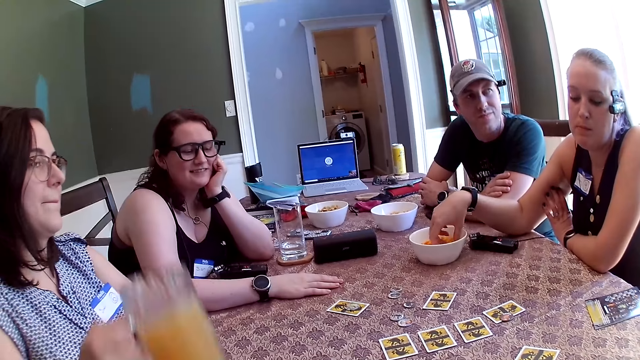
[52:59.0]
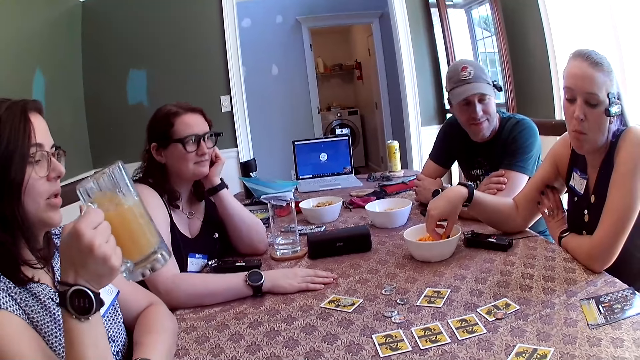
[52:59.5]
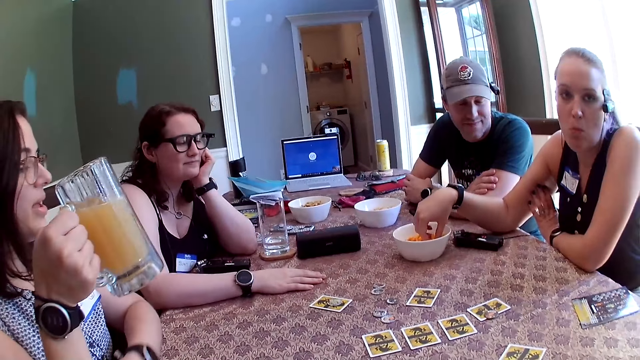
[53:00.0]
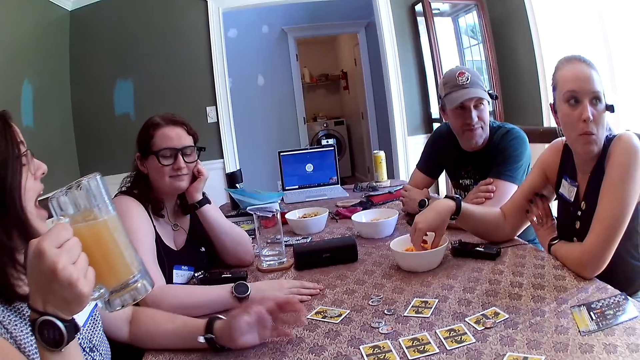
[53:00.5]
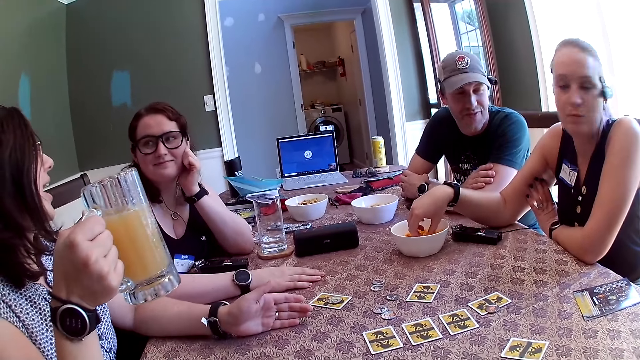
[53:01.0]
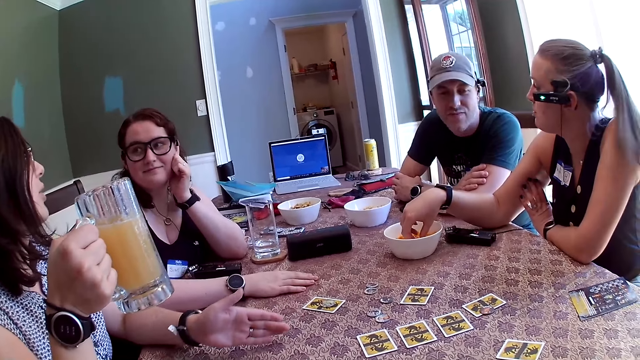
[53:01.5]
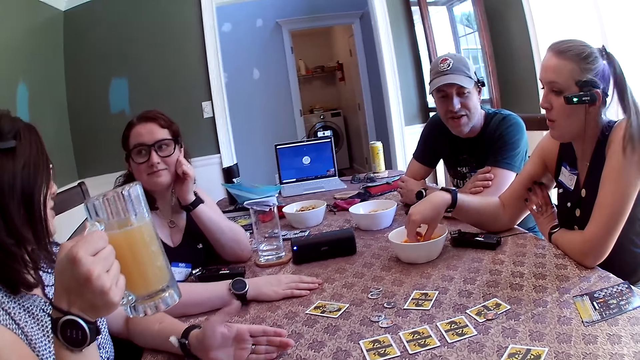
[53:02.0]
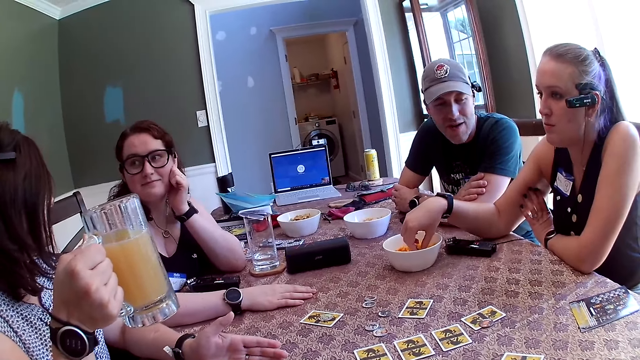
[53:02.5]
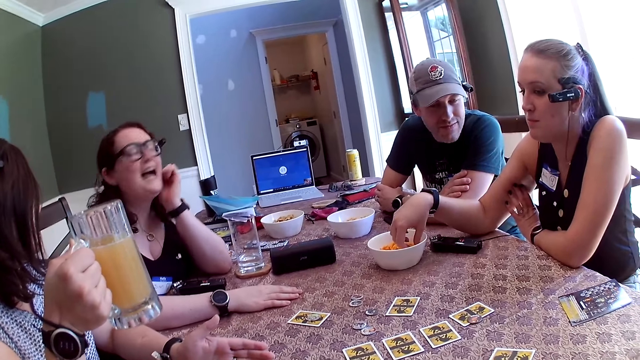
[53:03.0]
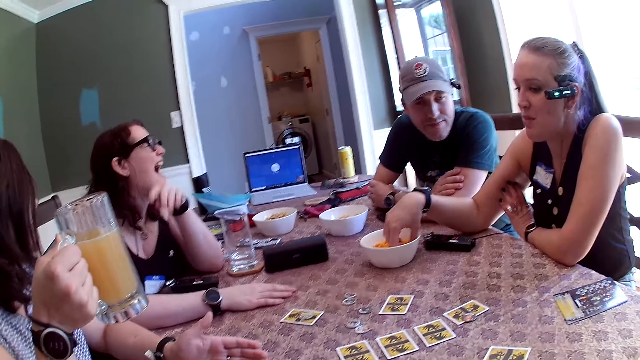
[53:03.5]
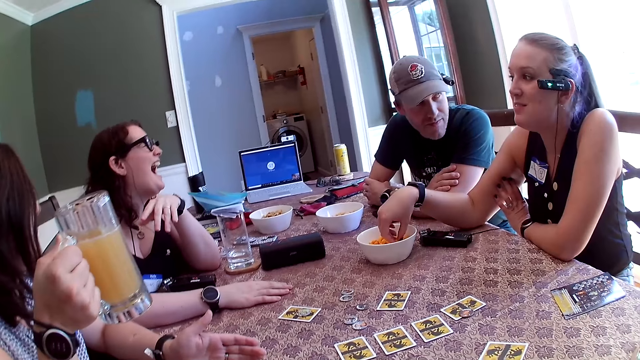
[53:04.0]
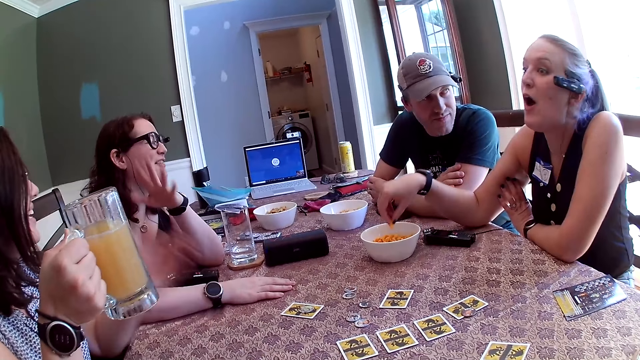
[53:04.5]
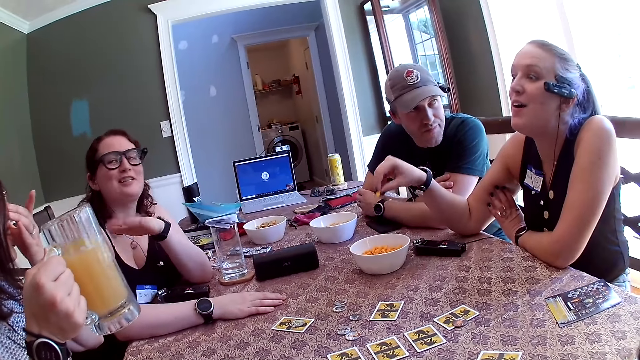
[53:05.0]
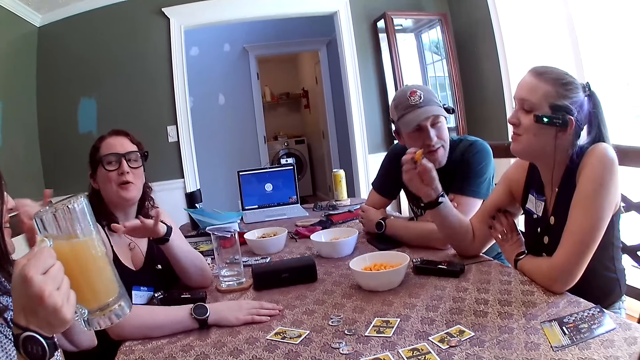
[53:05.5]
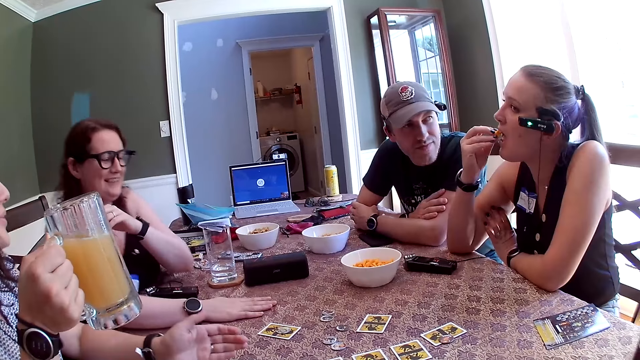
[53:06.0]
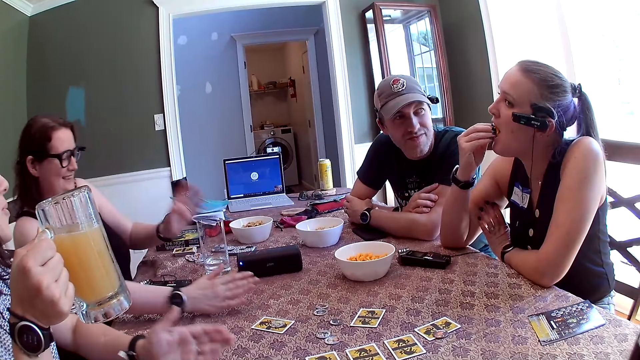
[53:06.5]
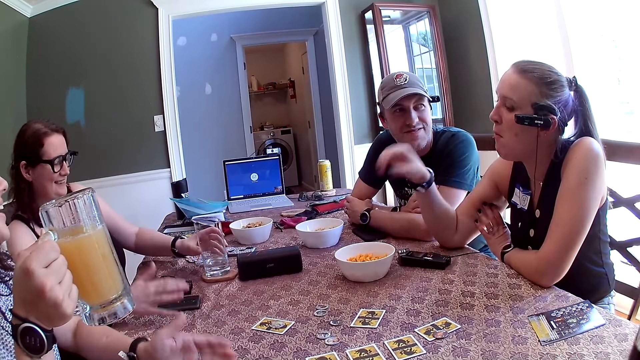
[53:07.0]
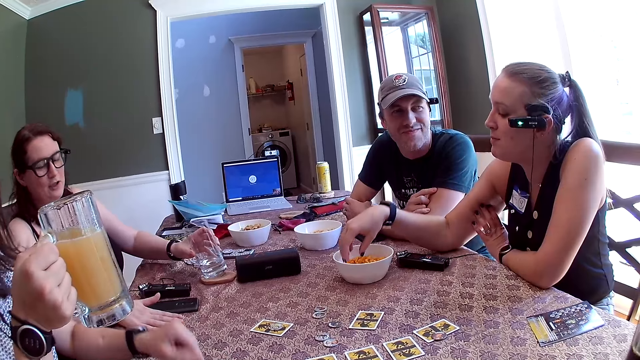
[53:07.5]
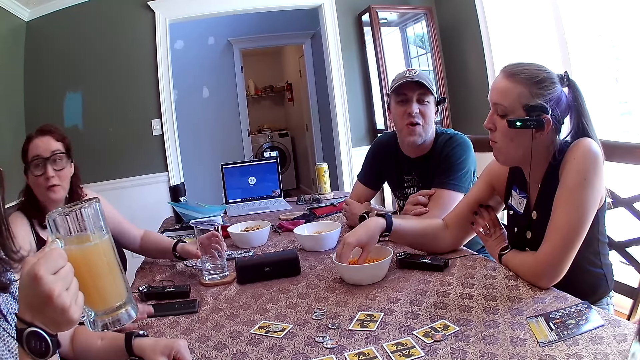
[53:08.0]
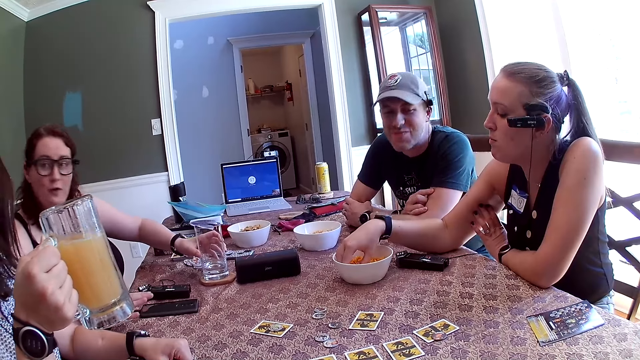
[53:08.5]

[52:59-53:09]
A woman holds a cup of juice with her right hand. Another woman picks a snack from the bowl on the table with her right hand. She eats the snack in her right hand. A third woman holds a cup with her left hand.

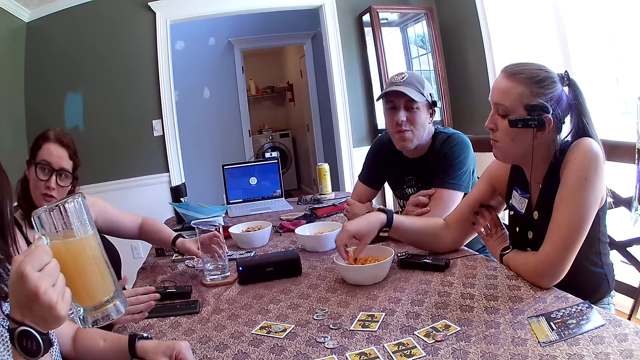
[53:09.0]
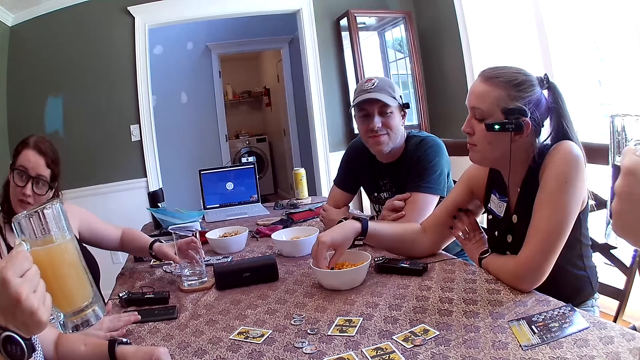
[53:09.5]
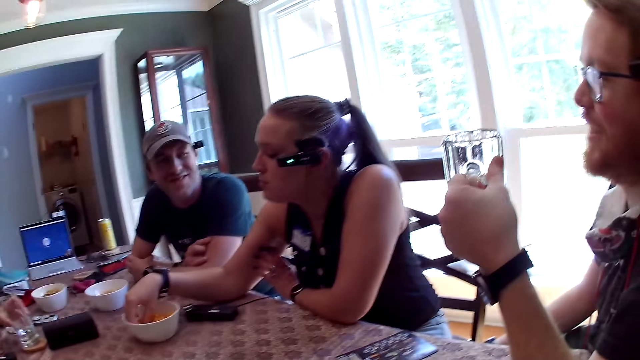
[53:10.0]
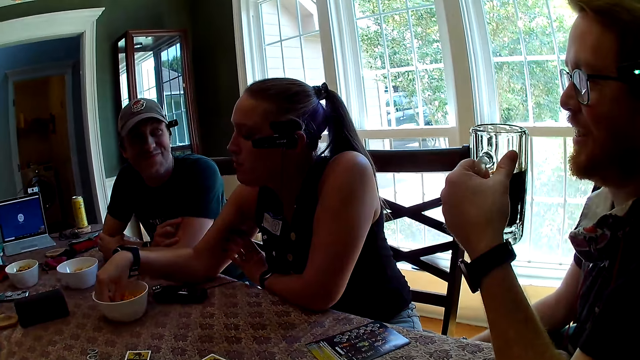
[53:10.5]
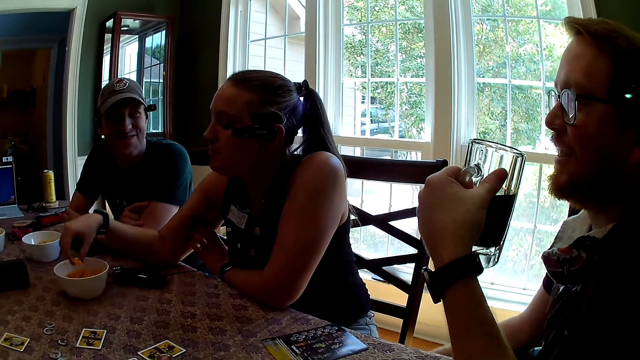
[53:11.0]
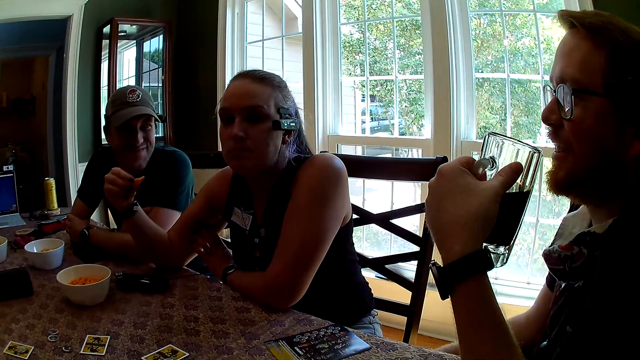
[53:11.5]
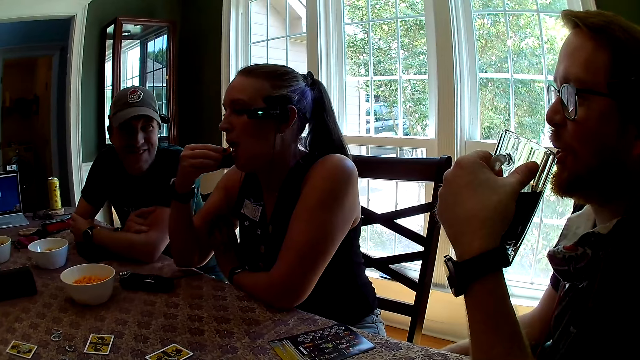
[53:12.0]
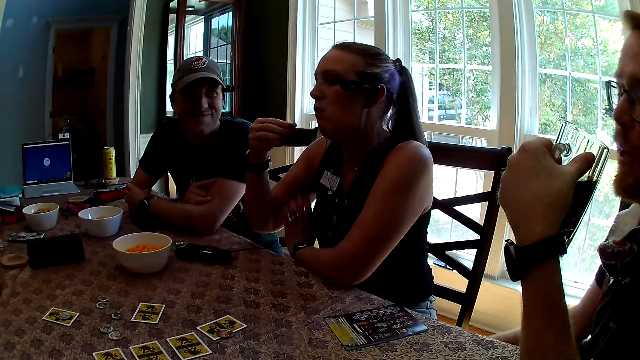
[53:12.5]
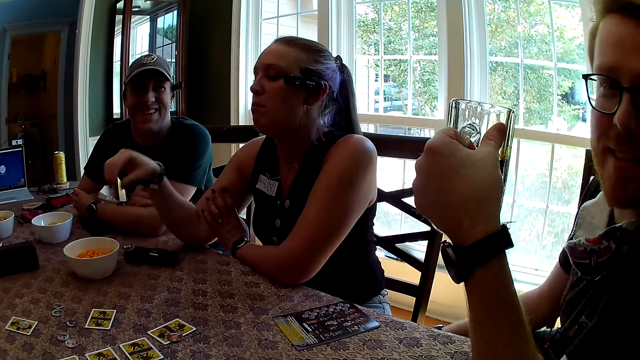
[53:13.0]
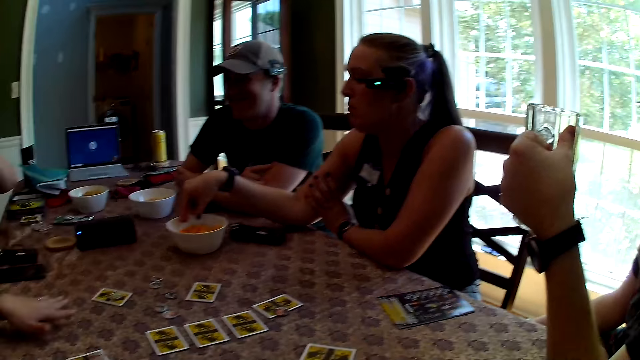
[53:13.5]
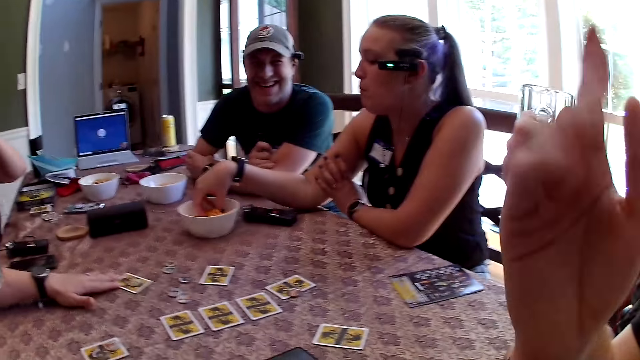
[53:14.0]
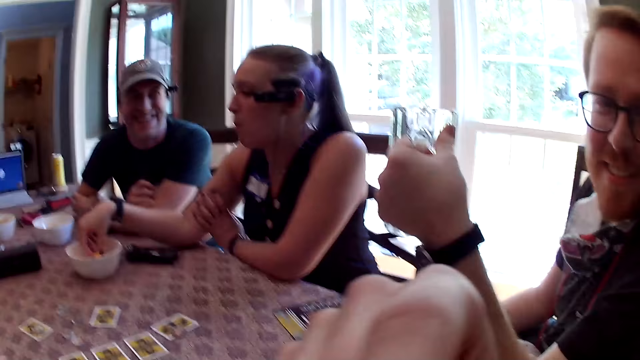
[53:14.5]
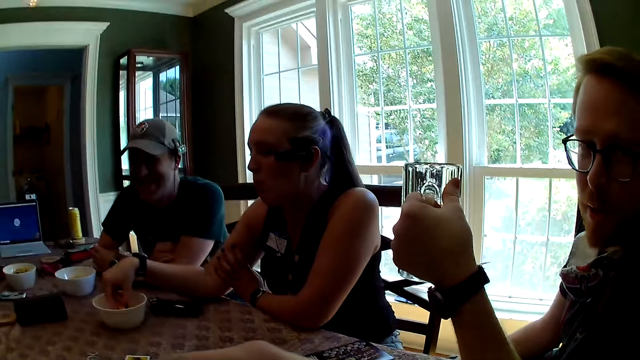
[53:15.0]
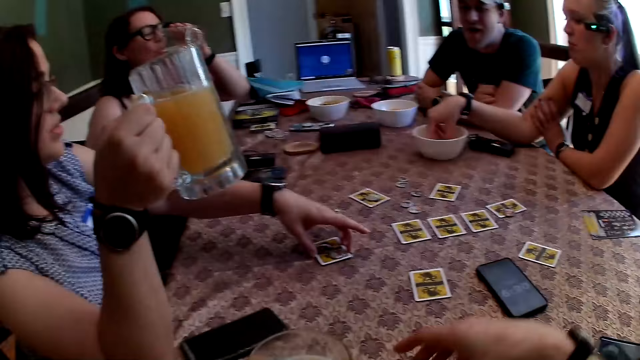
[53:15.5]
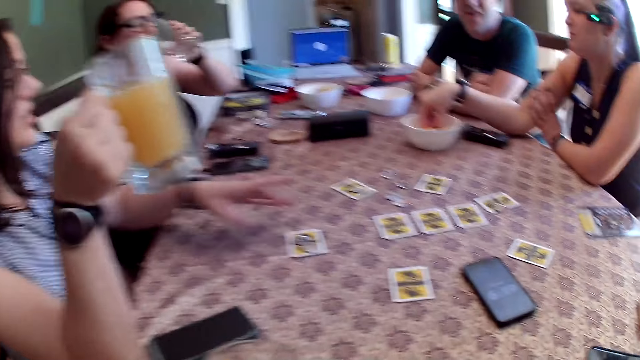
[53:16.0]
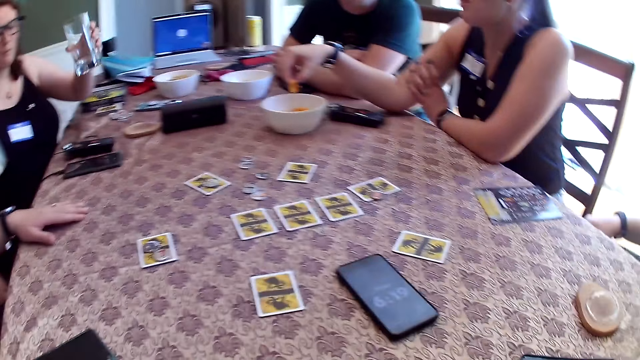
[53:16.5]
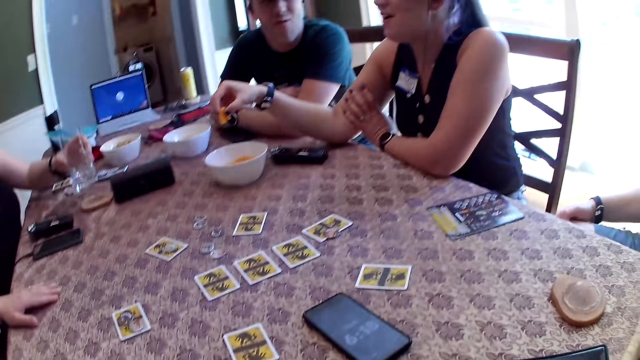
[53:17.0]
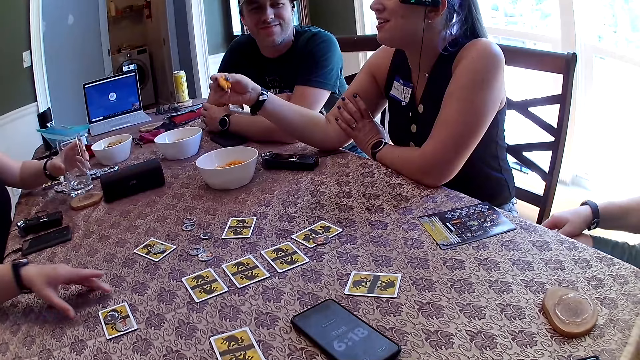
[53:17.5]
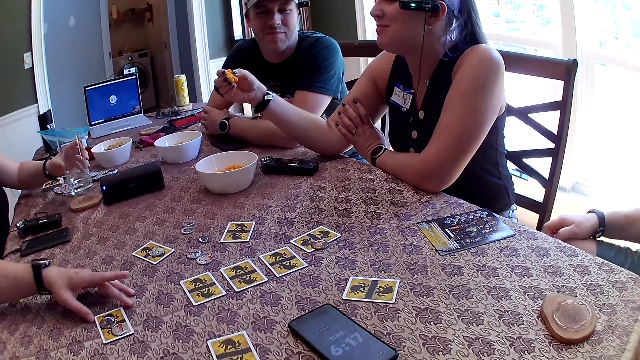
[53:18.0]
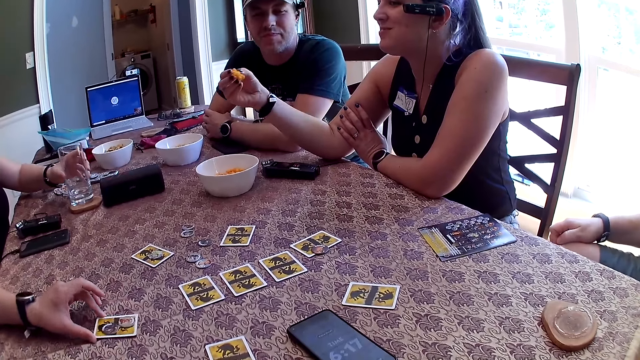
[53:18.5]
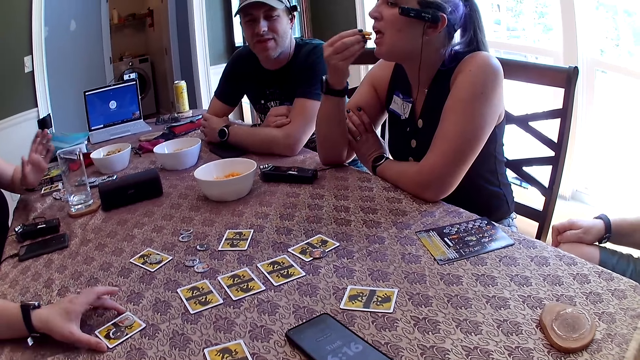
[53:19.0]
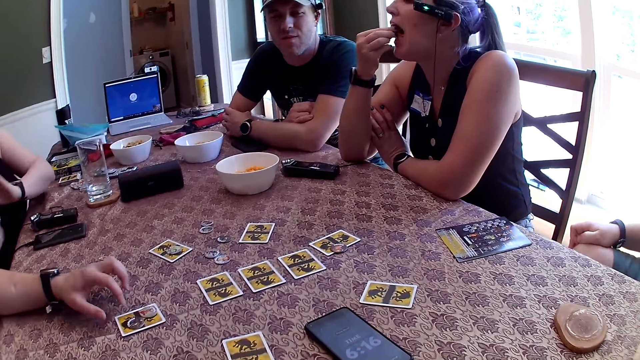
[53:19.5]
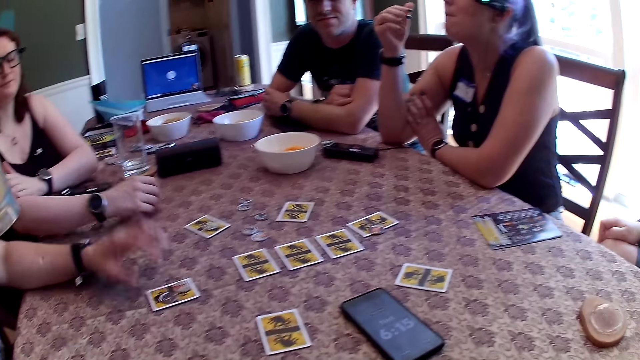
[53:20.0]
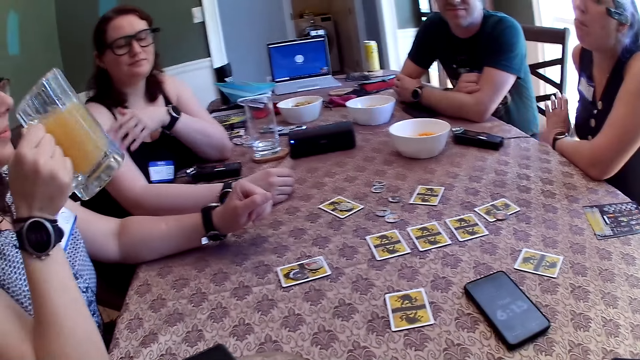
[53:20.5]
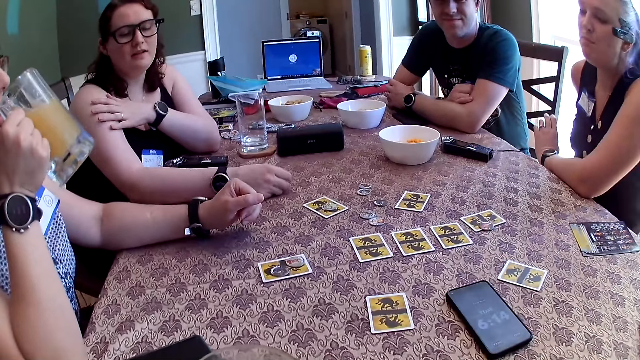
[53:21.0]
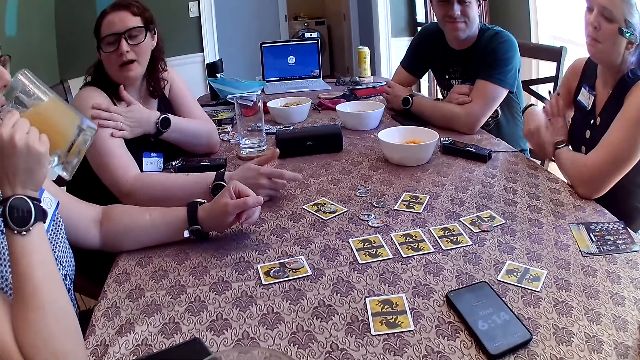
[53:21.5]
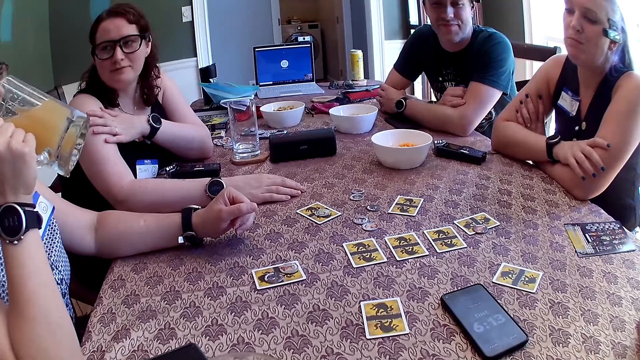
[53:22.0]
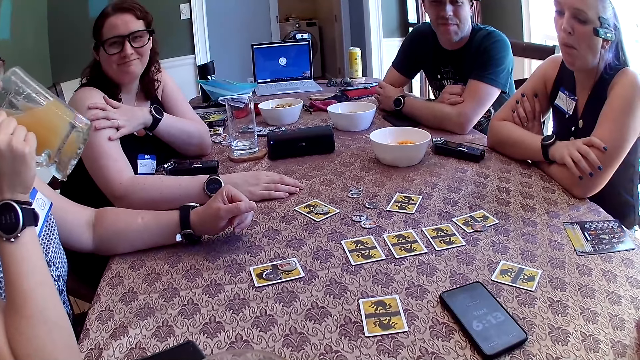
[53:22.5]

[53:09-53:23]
The woman puts her right hand into the bowl. A man holds a cup of beer in his left hand. The woman picks a snack from the bowl on the table with her right hand. The woman eats the snack in her right hand. The woman puts her right hand into the bowl. Another woman drinks from the cup in her left hand. A third woman touches a car with her left hand. The first woman puts her right hand into the bowl. The first woman picks a snack from the bowl on the table with her right hand. The second woman drops the cup in her left hand on the table. The third woman touches the car with her left hand. The first woman eats the snack in her right hand. The third woman drinks from the cup of beer in her right hand.
